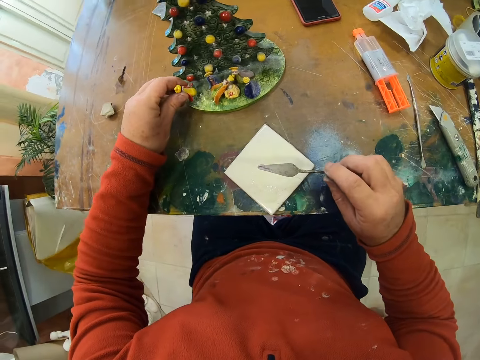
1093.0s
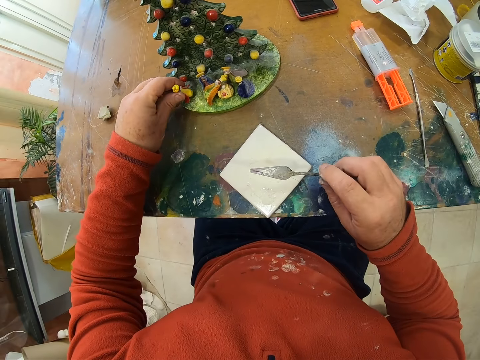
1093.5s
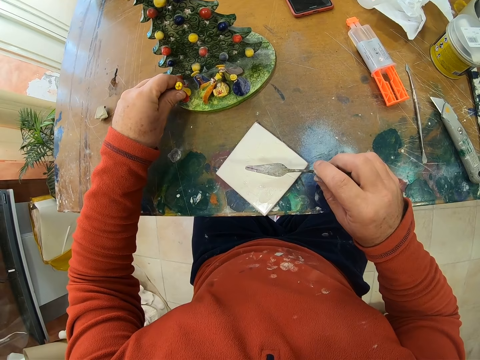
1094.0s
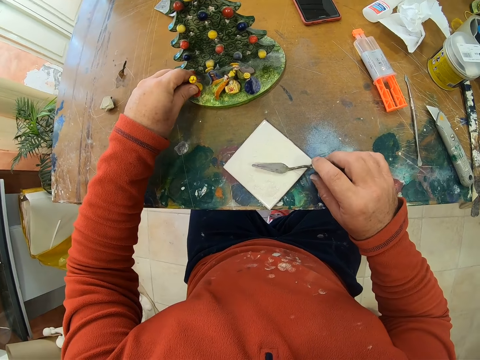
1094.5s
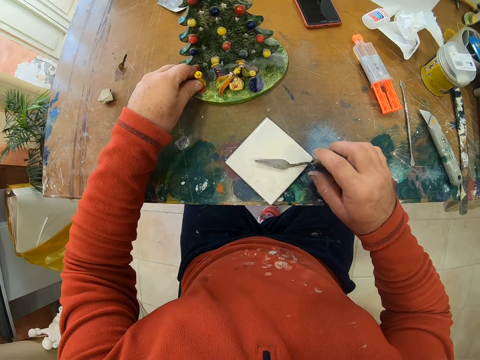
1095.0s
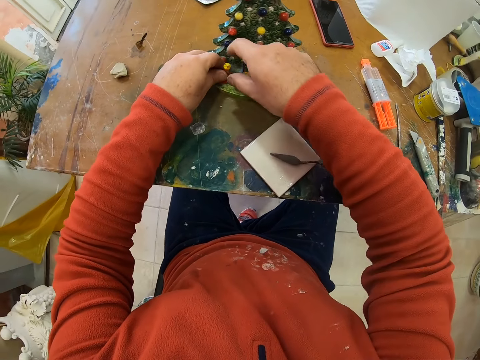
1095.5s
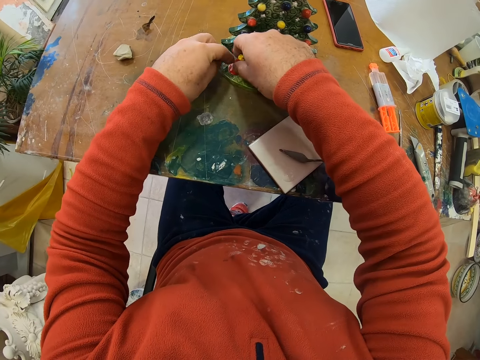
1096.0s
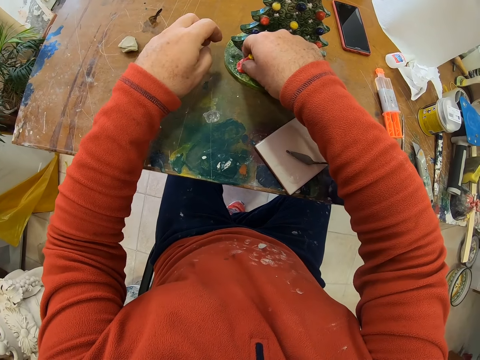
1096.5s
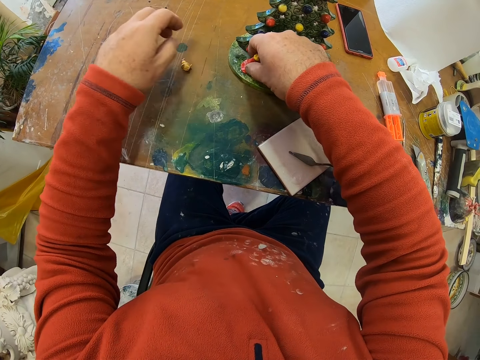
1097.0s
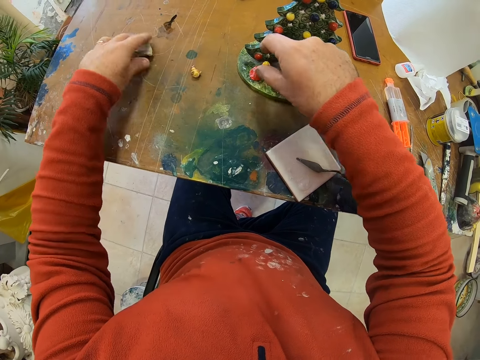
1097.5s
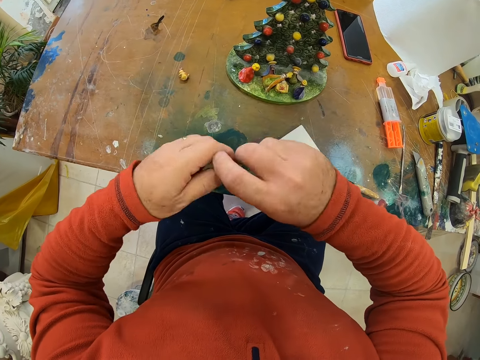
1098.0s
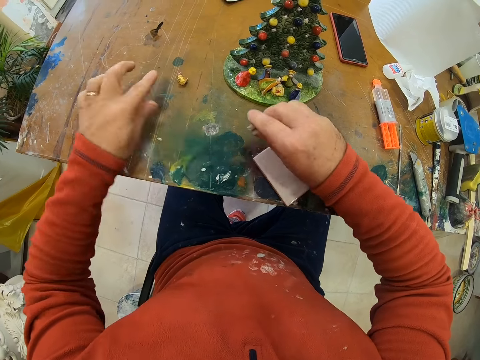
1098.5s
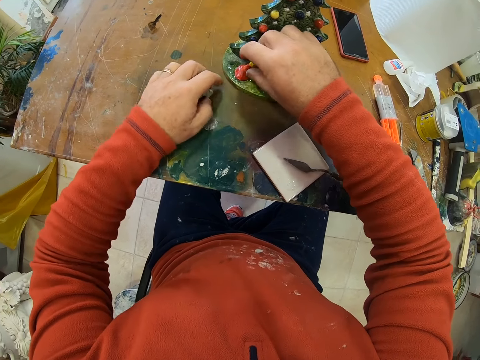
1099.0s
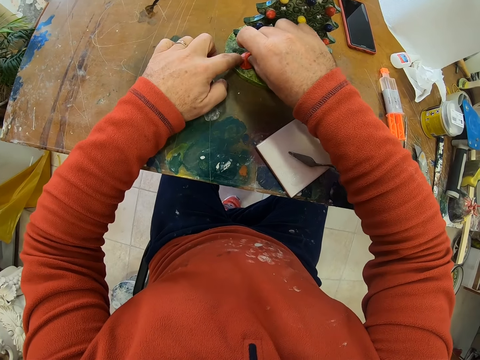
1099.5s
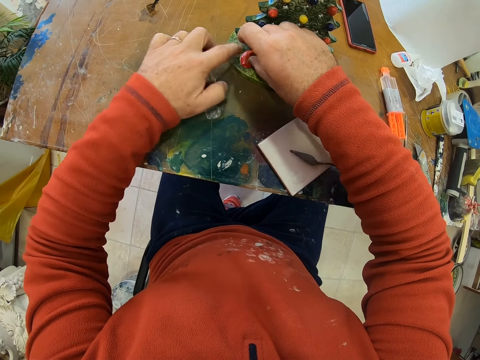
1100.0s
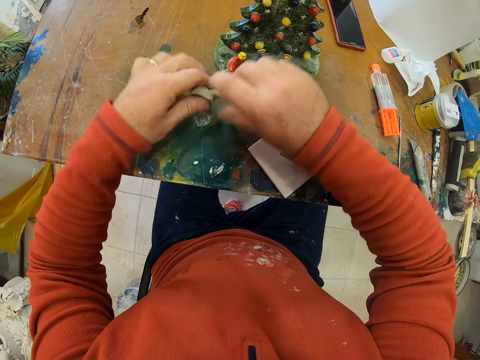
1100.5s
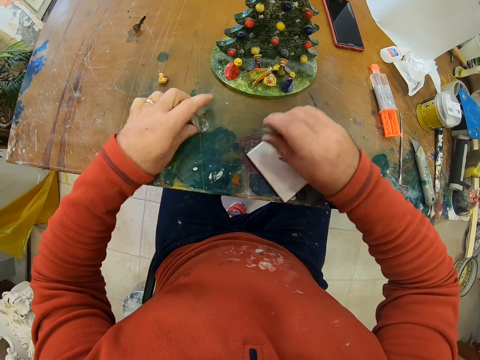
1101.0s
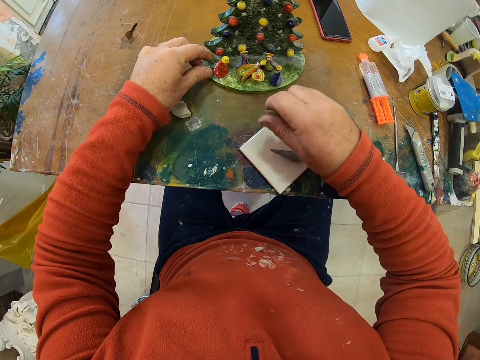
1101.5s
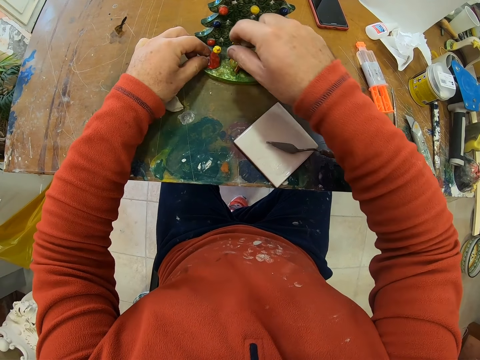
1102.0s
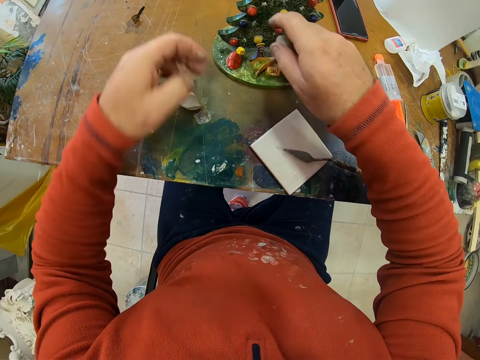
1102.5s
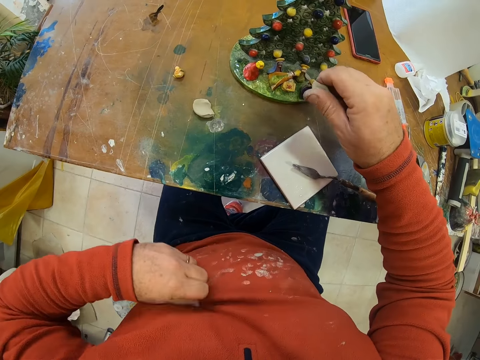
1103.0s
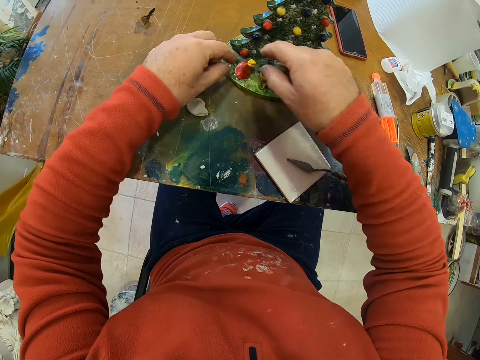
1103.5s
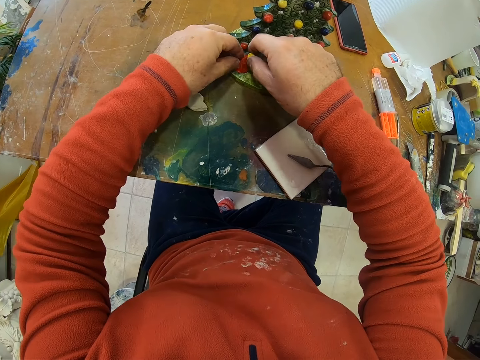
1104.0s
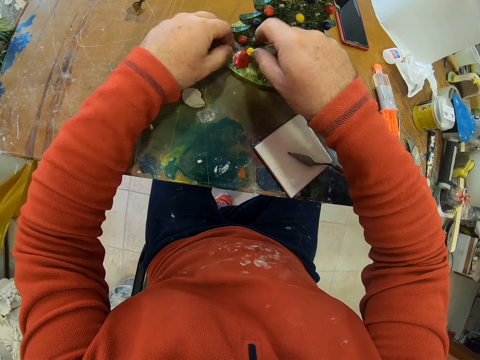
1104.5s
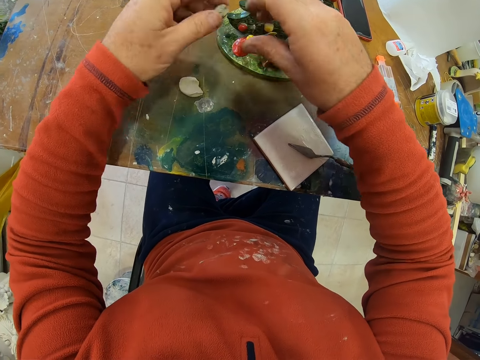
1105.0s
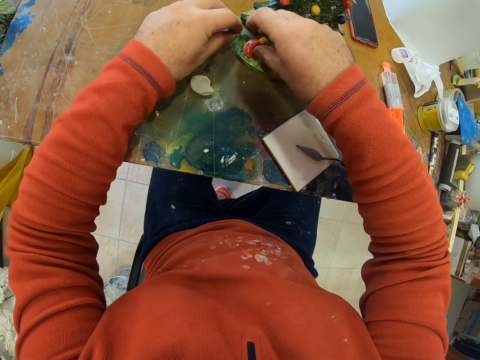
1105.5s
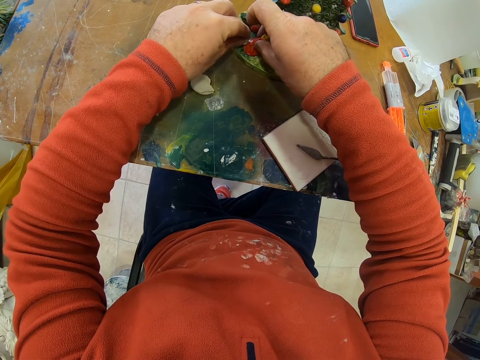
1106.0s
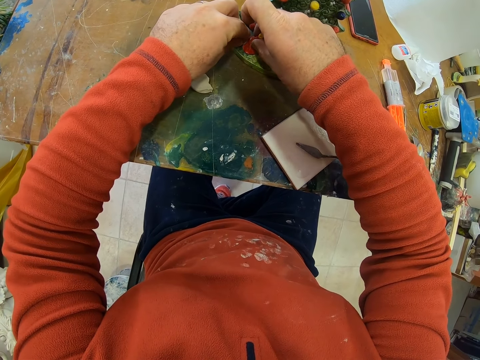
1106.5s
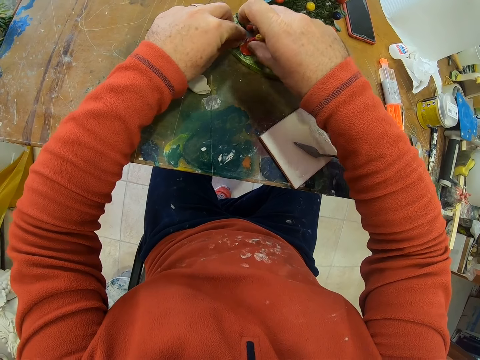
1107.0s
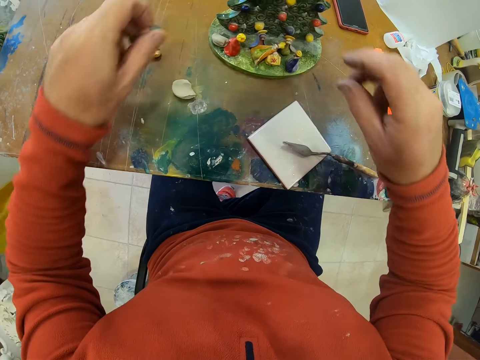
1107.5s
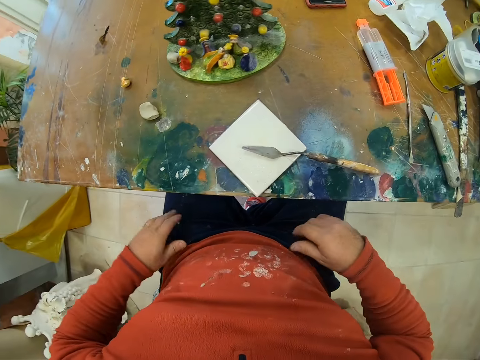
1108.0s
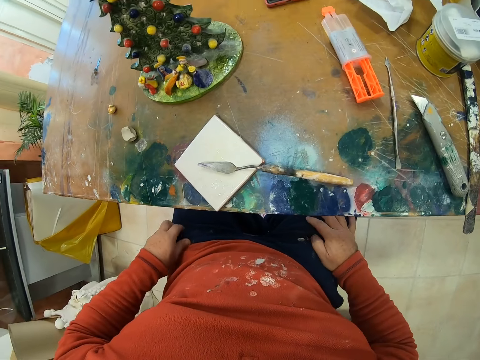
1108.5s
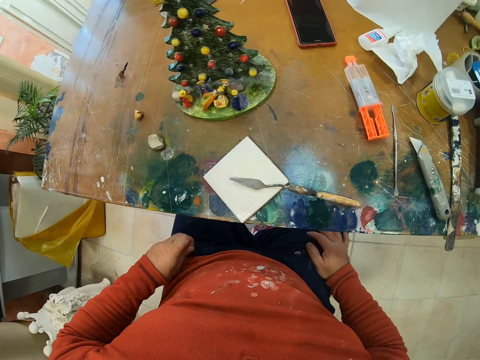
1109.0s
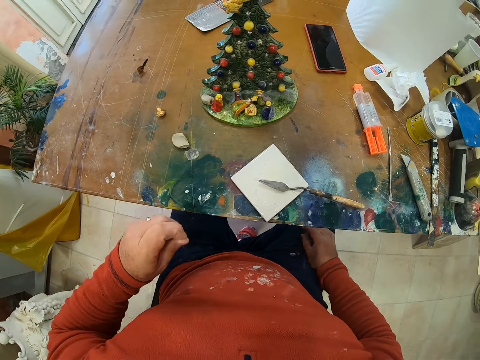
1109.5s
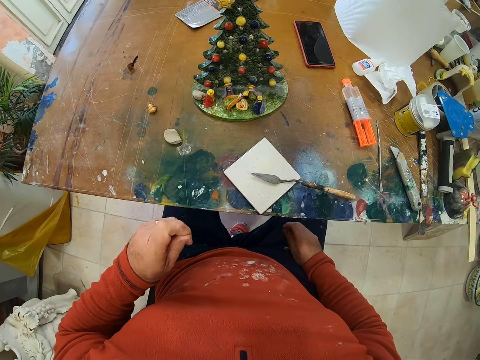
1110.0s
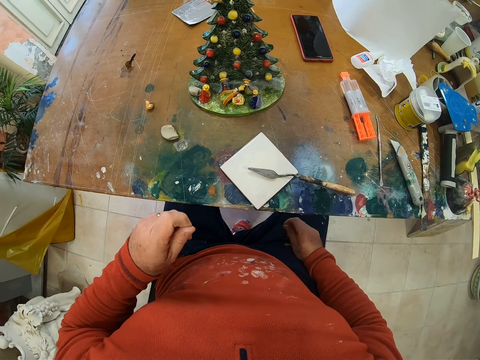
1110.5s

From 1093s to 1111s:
The camera wearer puts an art down. He fixes the flower decor on the ceramic tree. He fixes the flower decor on the flower. He takes a container. He picks up the flower decor from the table. He opens the container. He touches the art. He opens the container. He touches the art. He wipes his hand on a cloth. He touches the art. He fixes the flower decor. He lifts his hands. He holds a trouser.

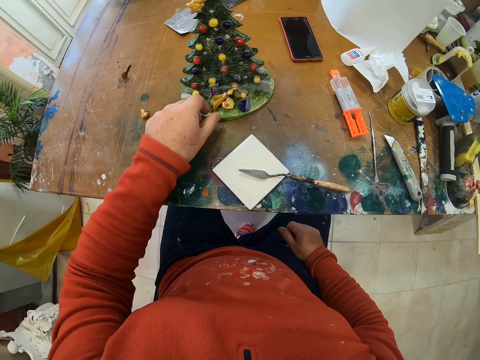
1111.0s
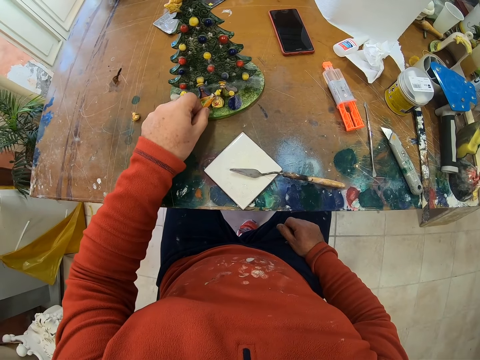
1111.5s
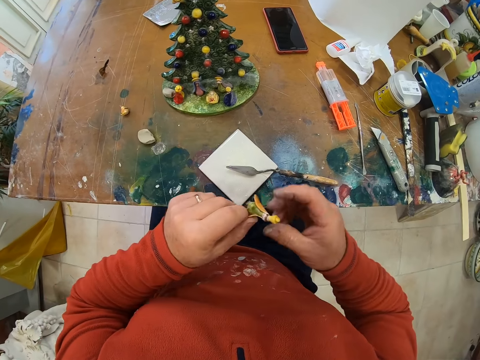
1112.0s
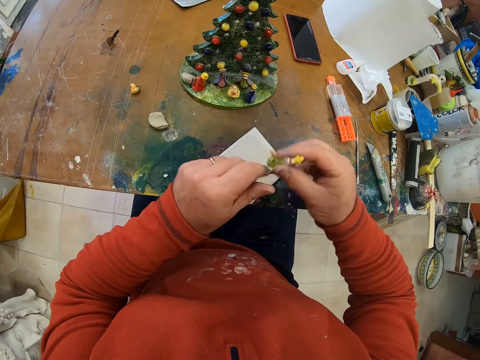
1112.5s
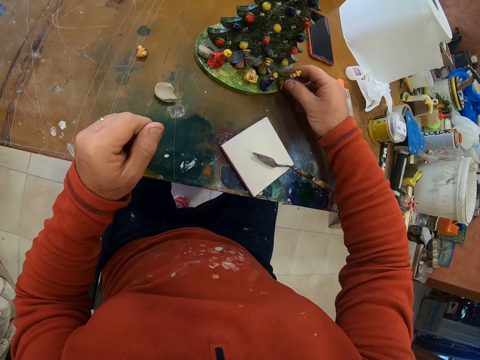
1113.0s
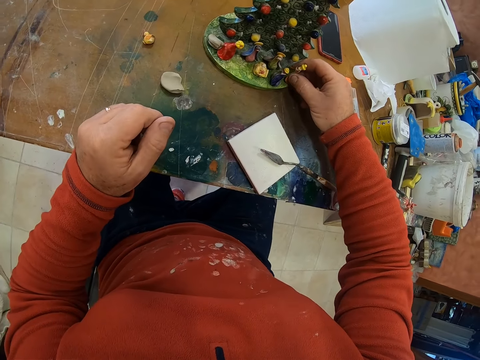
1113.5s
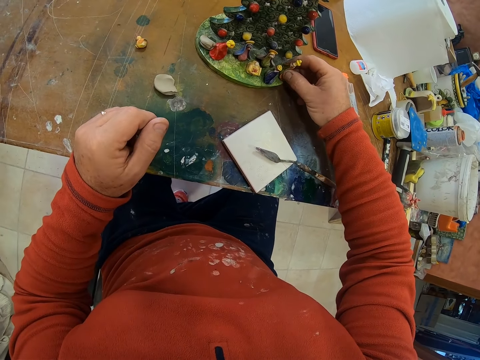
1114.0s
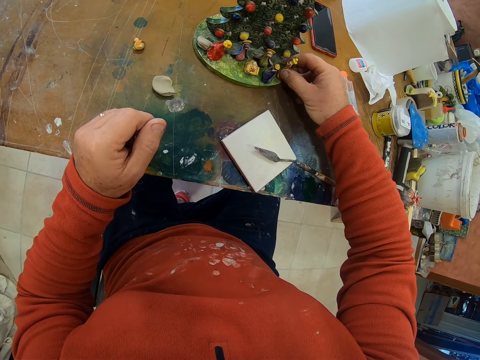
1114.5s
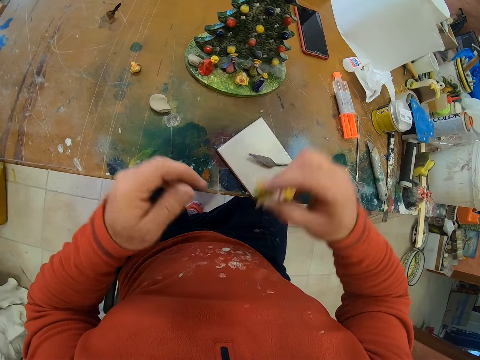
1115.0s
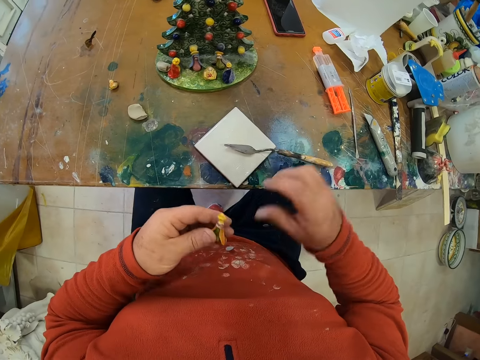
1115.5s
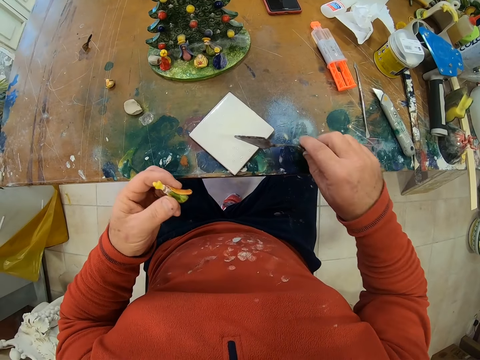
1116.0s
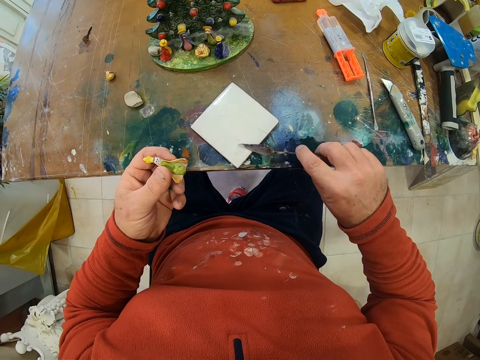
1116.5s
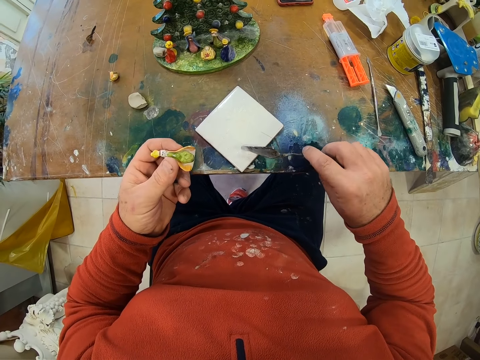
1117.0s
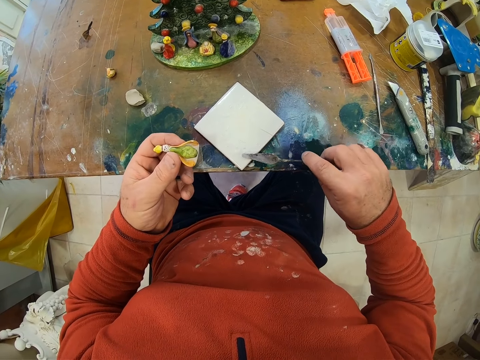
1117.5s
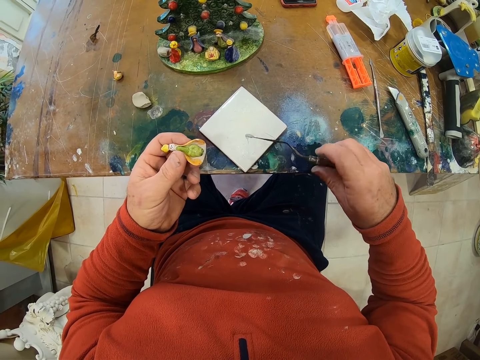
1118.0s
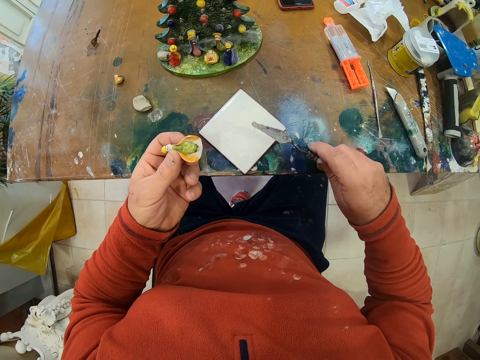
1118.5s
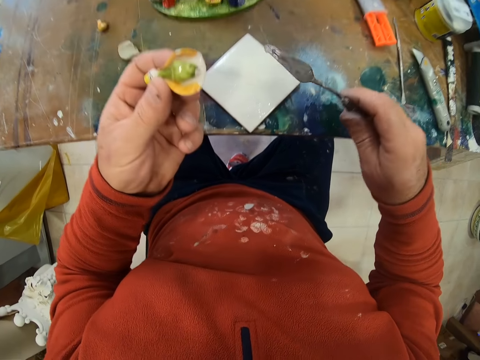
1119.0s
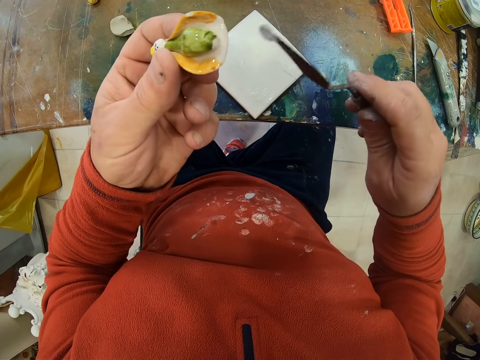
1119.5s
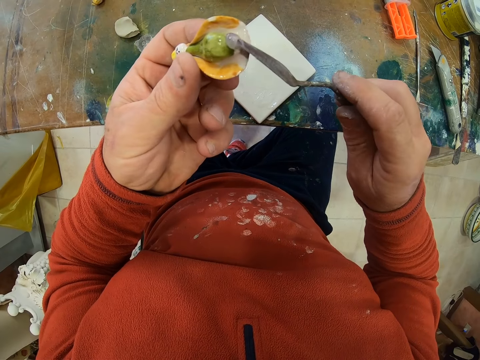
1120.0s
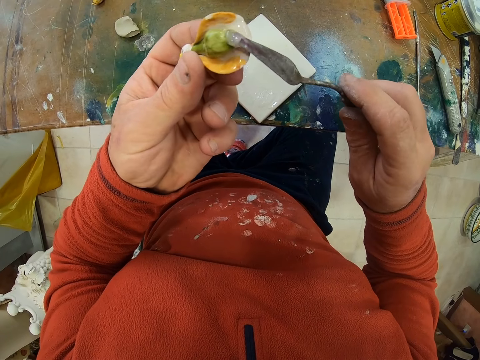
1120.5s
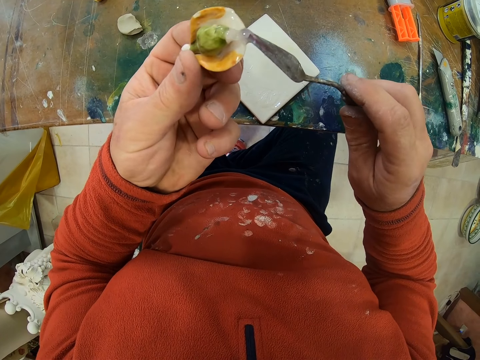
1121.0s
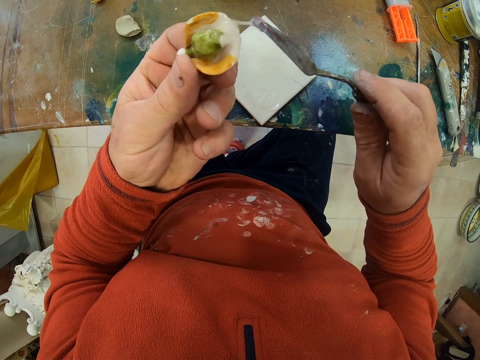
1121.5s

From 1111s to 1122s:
The camera wearer picks the flower decor from the flower. They place the flower decor on the flower. They lift the flower decor. They pick the scooper. They scoop porcelain ceramic glue from the tile. They apply the ceramic glue on the flower decor.
